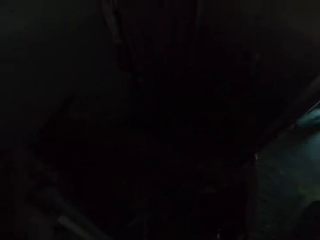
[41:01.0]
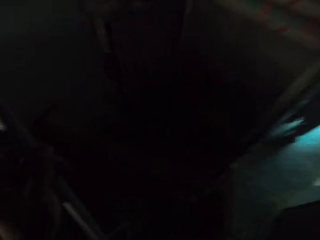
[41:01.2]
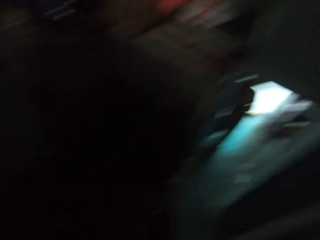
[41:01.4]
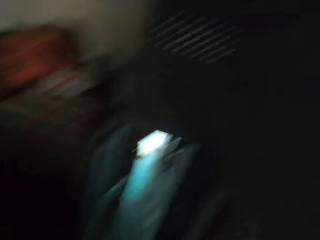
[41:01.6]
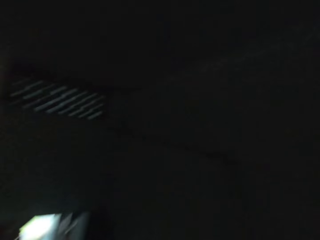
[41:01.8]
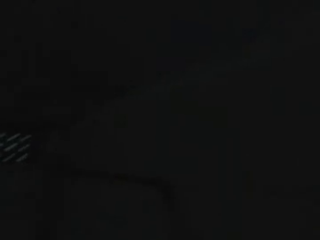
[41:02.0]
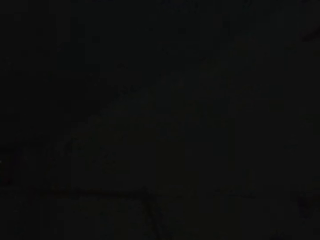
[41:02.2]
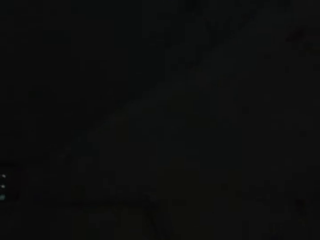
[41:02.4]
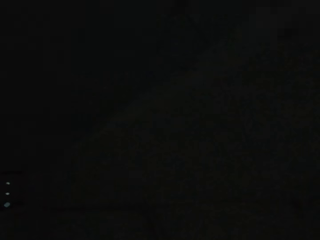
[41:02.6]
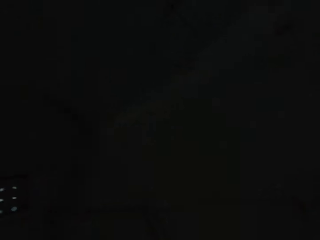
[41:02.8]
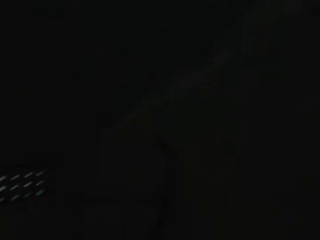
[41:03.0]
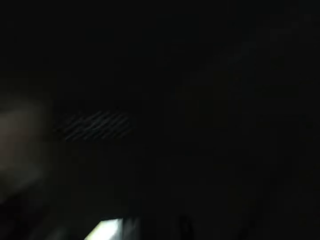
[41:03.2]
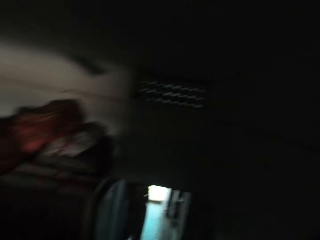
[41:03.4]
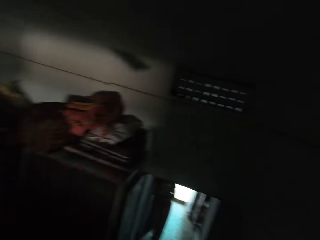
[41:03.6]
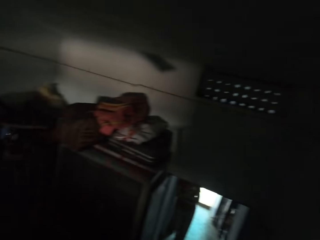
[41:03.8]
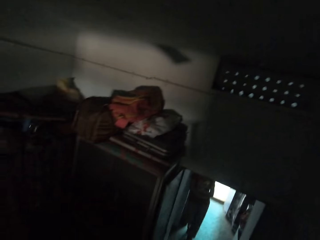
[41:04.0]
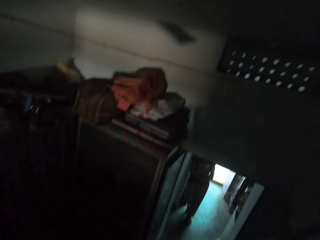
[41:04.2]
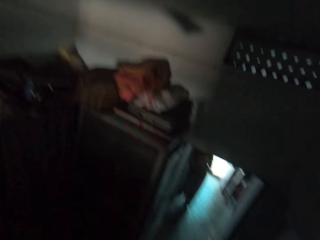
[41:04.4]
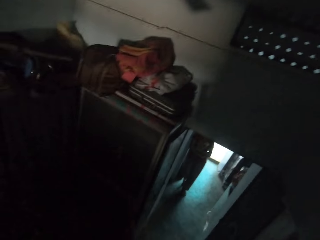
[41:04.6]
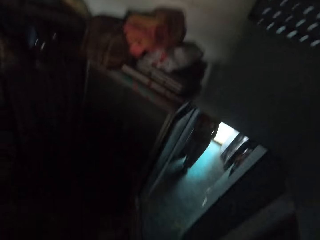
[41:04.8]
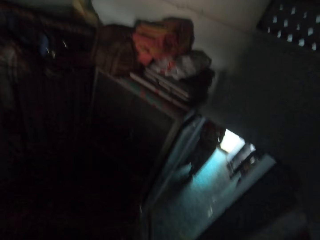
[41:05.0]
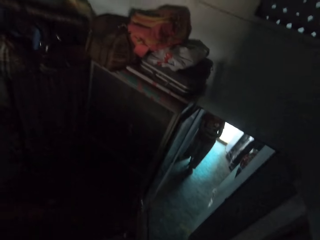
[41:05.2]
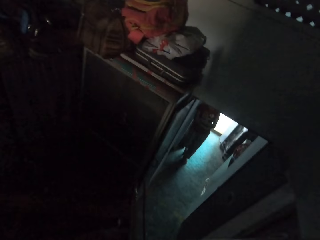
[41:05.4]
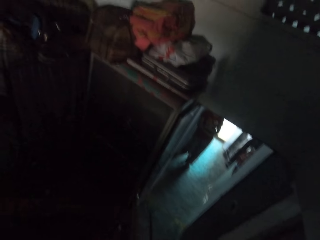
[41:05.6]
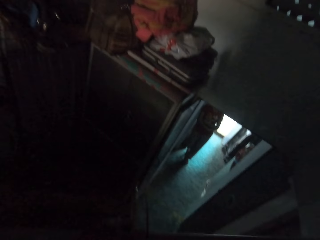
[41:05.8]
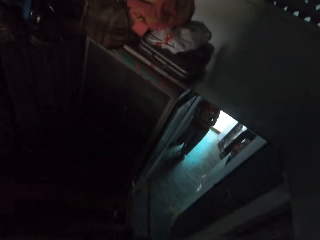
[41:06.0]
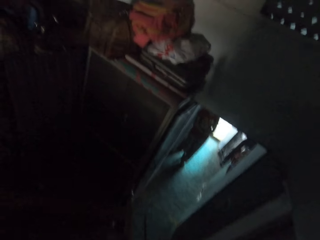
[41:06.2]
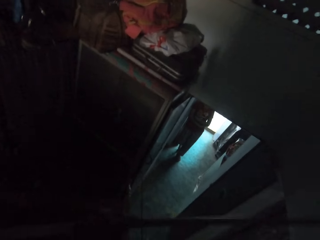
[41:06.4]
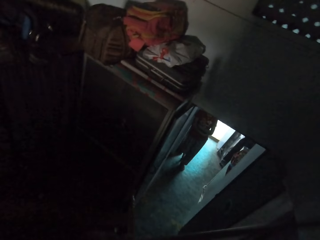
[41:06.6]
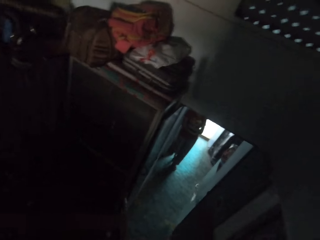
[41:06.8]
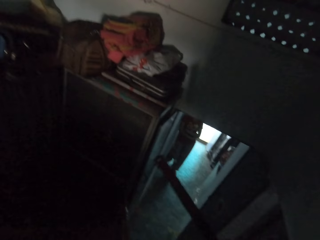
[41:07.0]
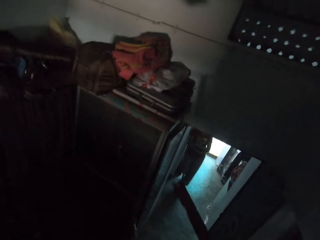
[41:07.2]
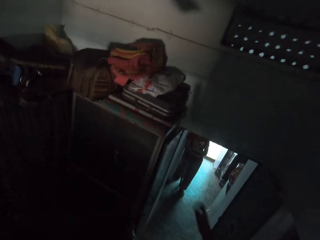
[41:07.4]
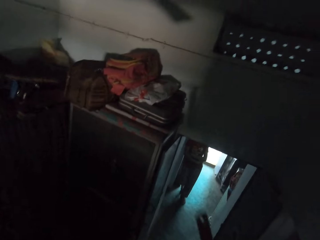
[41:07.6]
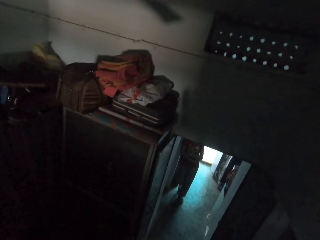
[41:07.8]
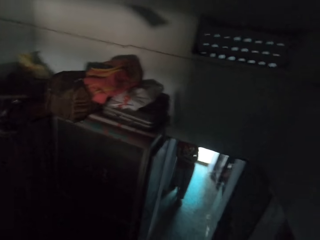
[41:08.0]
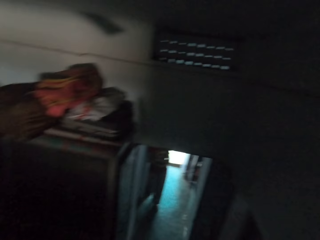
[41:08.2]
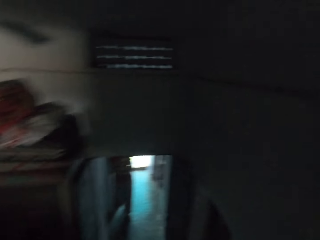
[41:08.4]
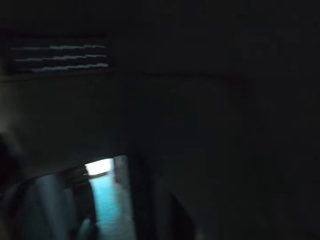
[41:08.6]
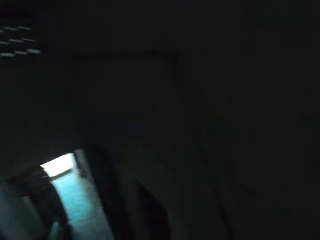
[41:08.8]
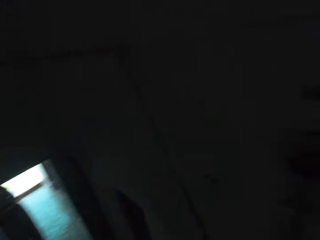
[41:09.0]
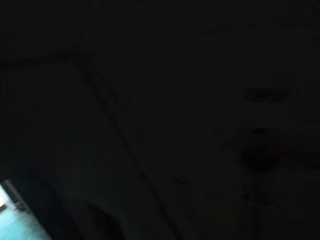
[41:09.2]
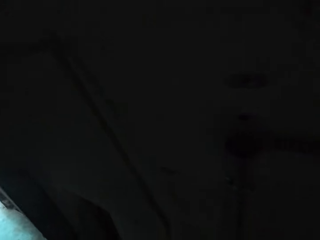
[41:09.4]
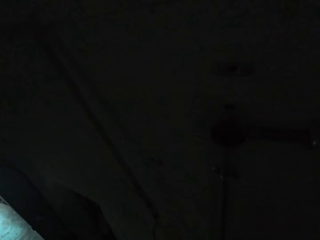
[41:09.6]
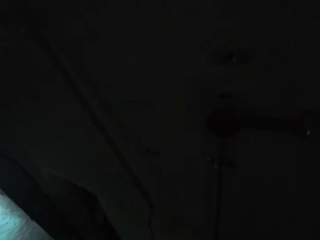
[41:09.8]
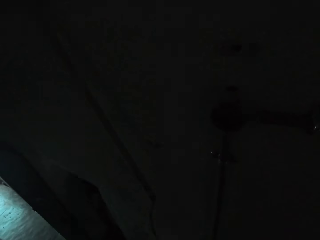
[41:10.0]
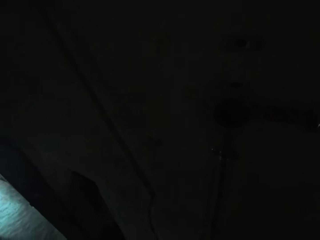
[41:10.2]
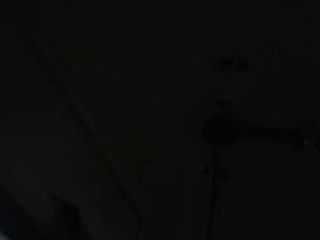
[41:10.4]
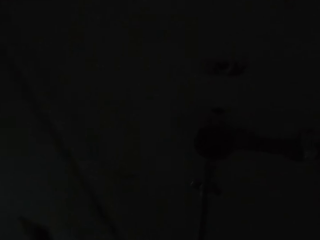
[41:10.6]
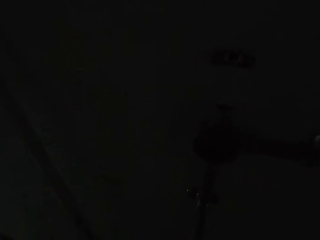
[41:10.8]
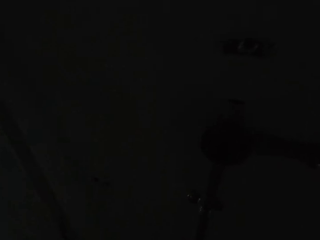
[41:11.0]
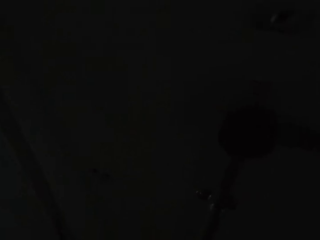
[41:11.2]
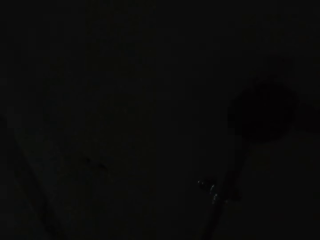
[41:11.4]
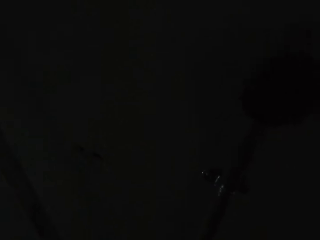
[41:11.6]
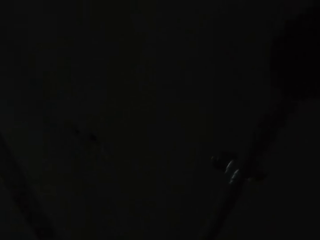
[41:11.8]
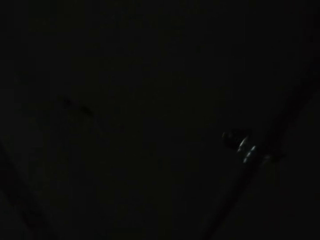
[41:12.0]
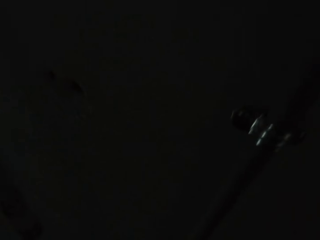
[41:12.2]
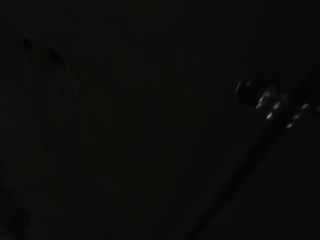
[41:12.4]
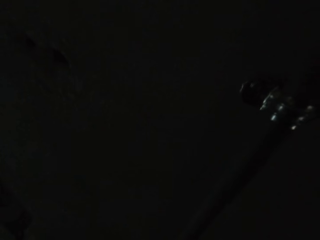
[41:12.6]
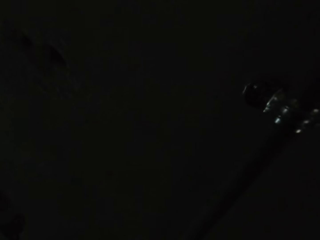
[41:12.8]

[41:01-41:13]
The camera wearer interacts with a man. He talks to the man and inspects the room. The man talks to the camera wearer. The camera wearer cuts the pole in his left hand with a hacksaw blade in his right hand. He moves towards the wall and inspects the room.

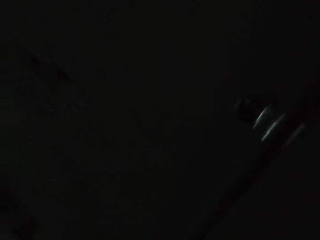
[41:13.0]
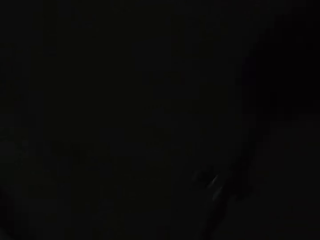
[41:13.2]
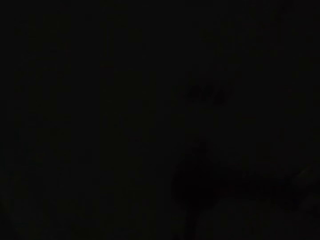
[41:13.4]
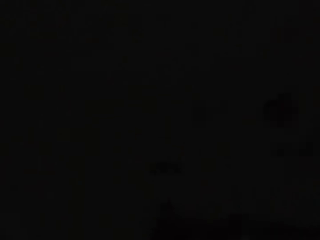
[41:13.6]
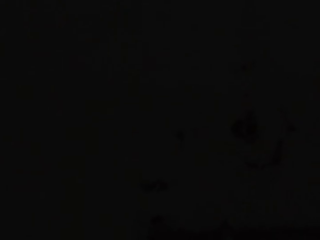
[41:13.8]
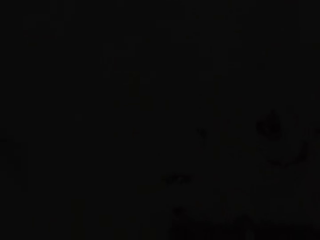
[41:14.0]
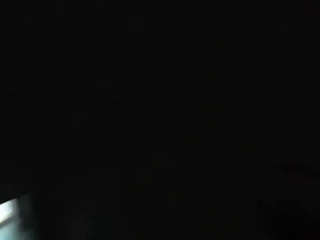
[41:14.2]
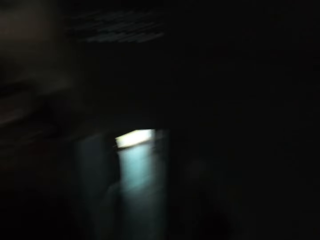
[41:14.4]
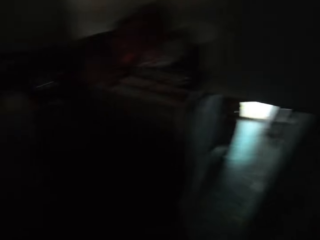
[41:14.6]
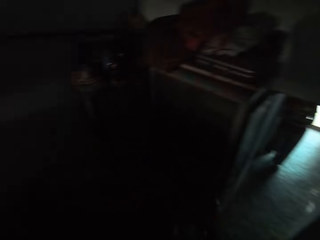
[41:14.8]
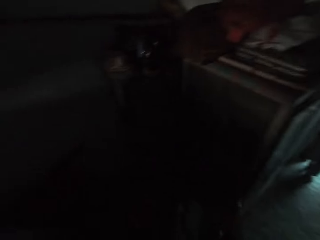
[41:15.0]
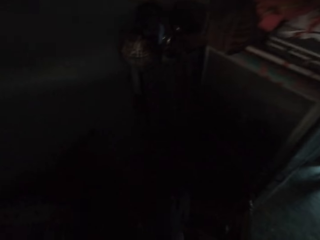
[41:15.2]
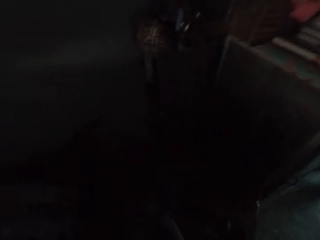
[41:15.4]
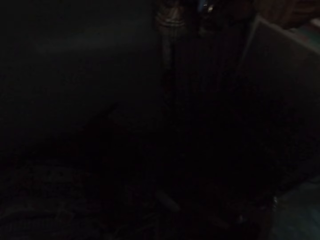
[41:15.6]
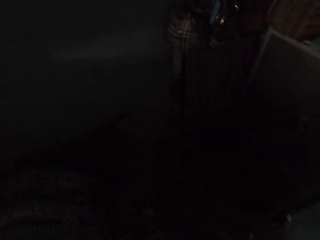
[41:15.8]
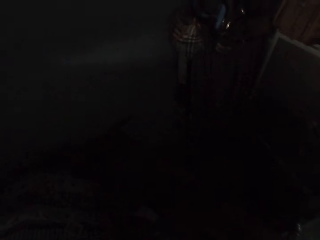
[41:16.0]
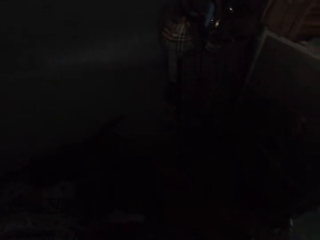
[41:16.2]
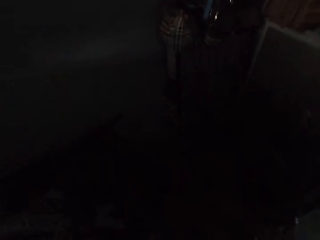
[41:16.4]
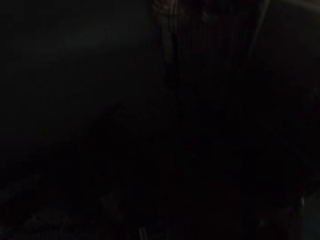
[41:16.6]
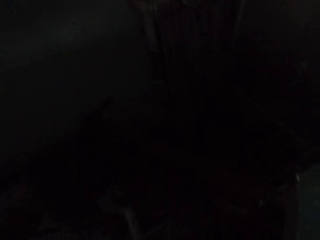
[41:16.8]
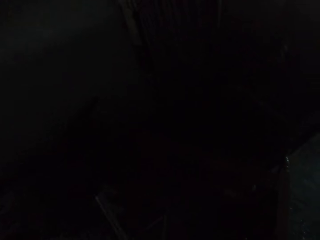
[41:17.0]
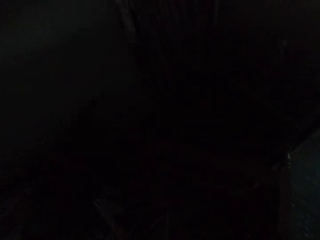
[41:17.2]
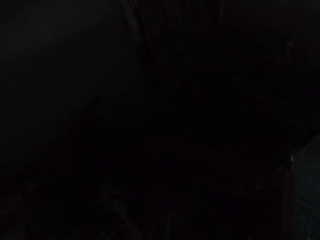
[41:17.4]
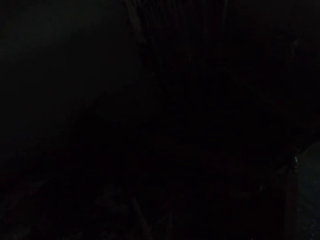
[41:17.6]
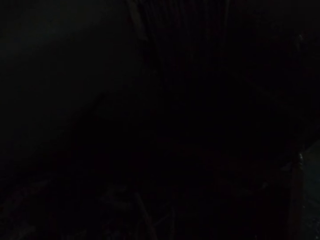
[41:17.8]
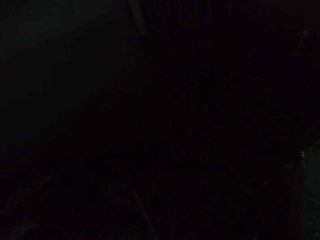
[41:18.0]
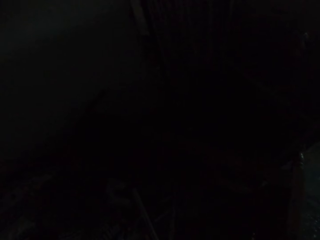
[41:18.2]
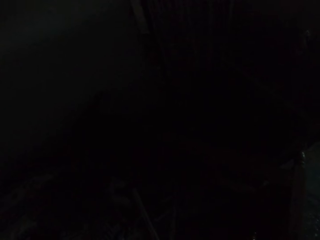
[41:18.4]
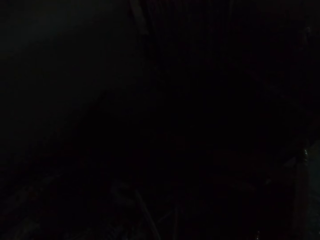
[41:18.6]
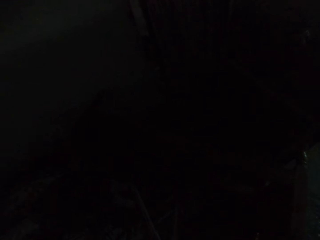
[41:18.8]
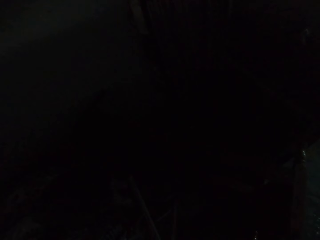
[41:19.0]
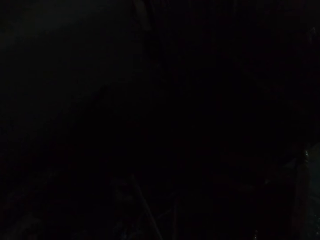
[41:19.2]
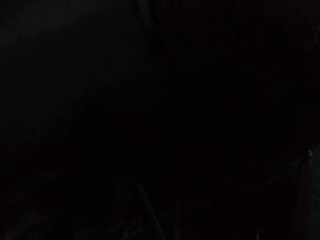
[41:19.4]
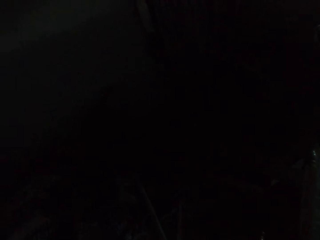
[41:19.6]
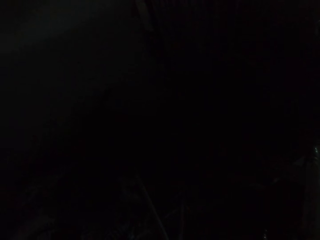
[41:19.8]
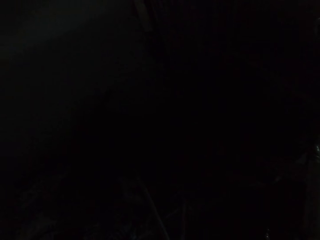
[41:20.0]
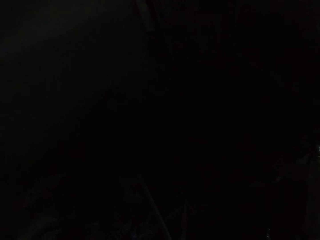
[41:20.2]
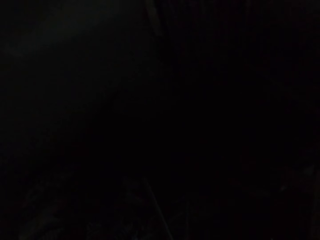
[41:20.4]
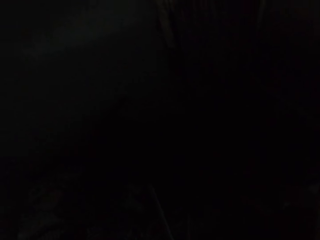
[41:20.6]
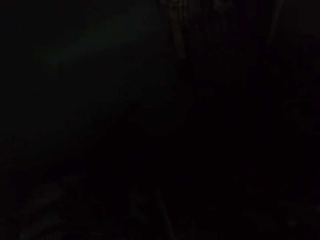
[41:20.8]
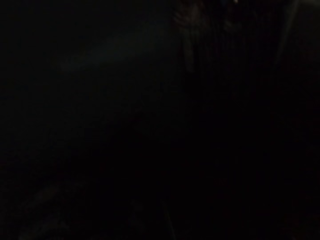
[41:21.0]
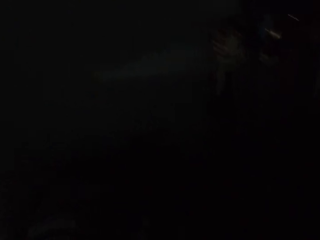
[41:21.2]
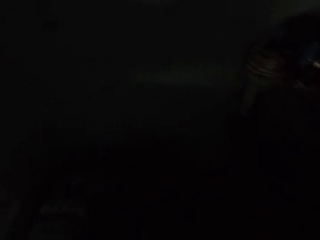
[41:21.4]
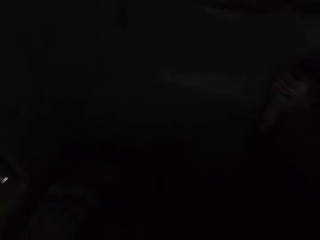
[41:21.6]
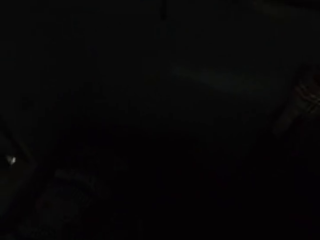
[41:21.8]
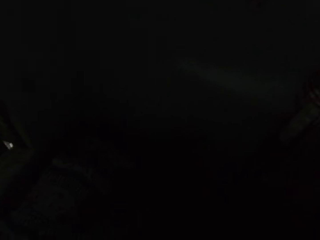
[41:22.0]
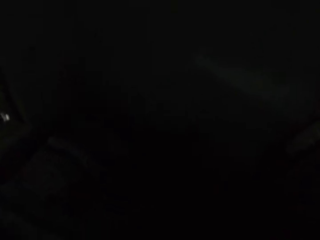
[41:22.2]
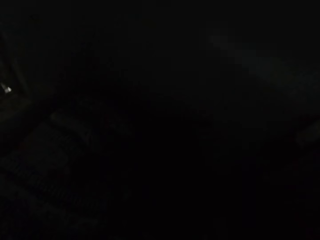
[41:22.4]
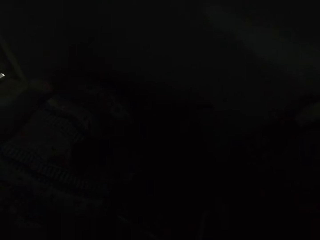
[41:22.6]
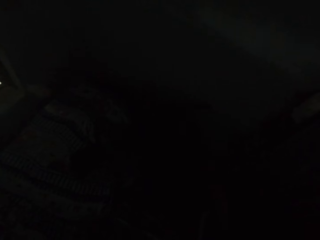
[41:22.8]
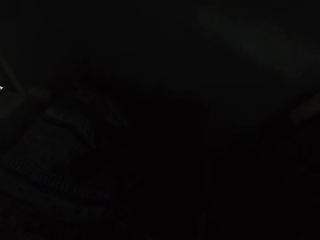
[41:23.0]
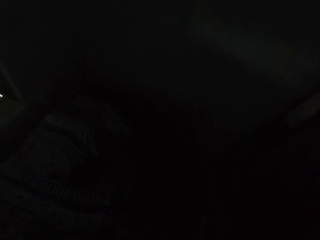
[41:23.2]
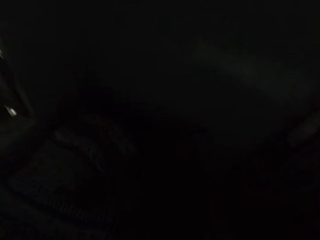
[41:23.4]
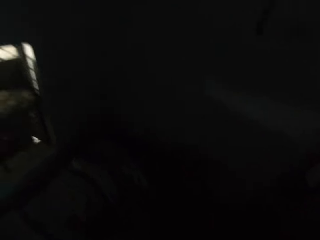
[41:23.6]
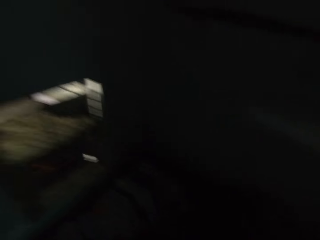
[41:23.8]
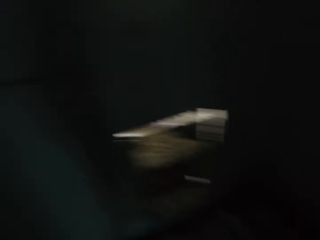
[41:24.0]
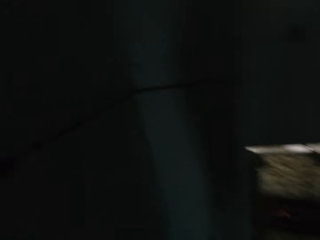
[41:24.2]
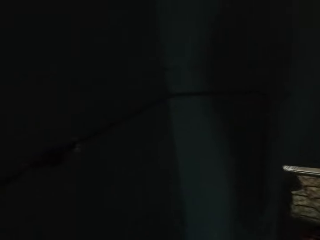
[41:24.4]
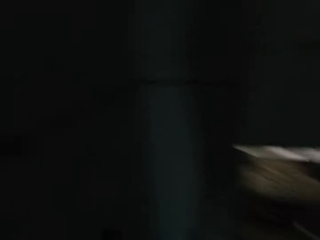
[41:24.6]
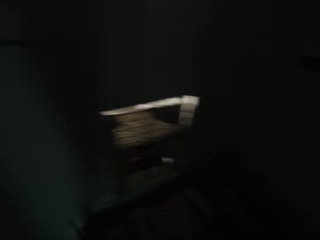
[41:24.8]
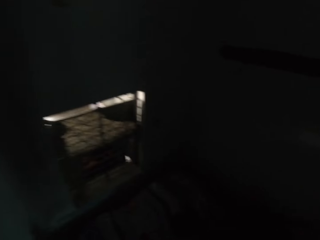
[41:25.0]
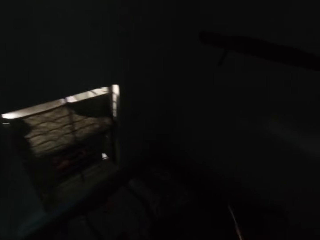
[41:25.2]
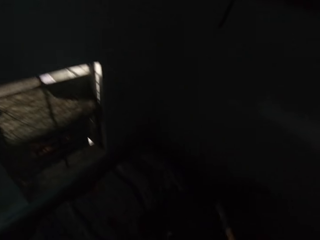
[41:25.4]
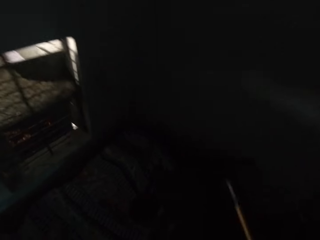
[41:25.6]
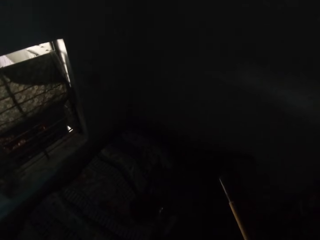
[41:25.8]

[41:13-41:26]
The camera wearer turns towards the toolbox. They interact with the man. They talk to the man. They look round.
